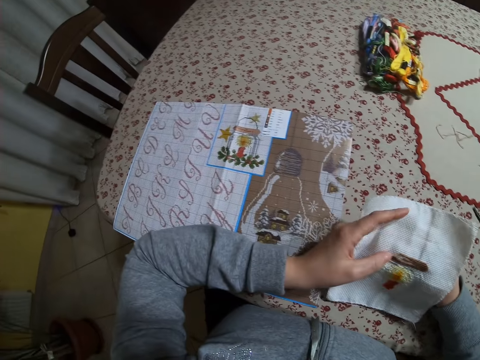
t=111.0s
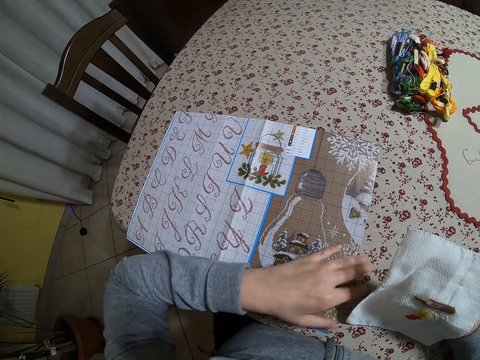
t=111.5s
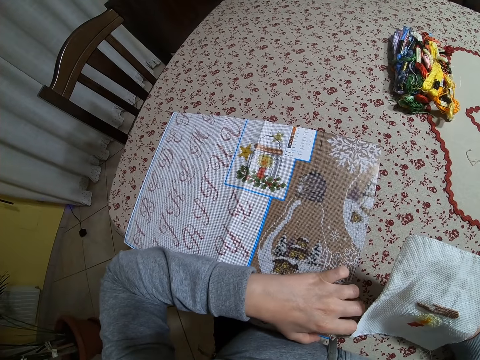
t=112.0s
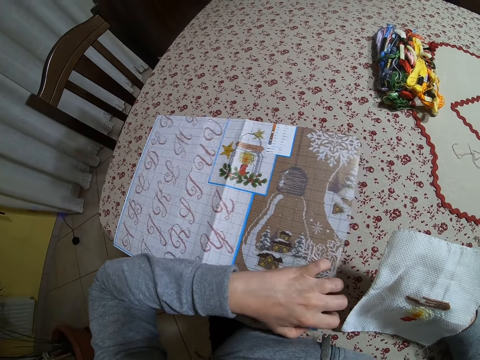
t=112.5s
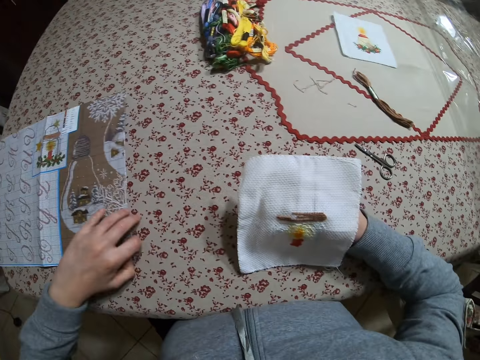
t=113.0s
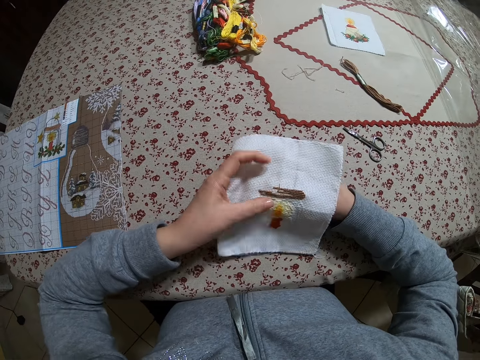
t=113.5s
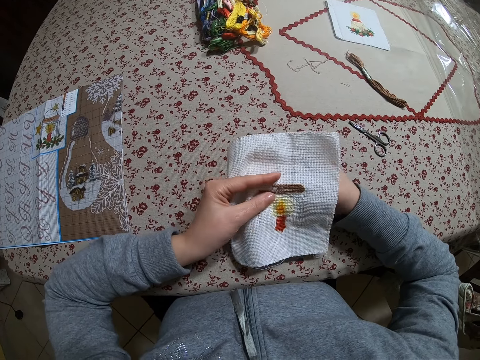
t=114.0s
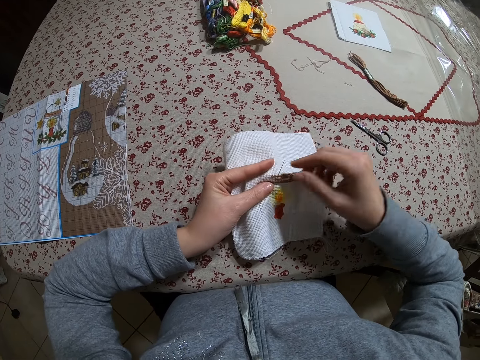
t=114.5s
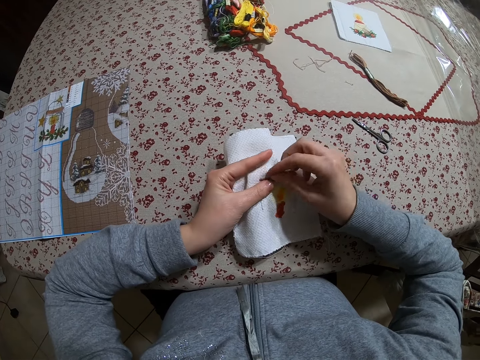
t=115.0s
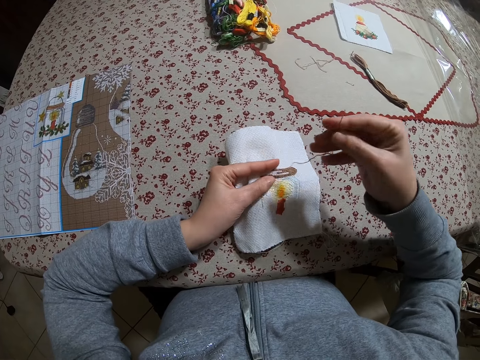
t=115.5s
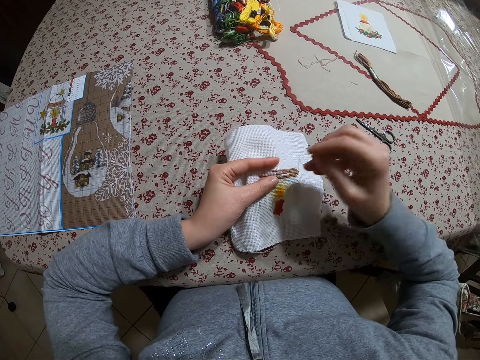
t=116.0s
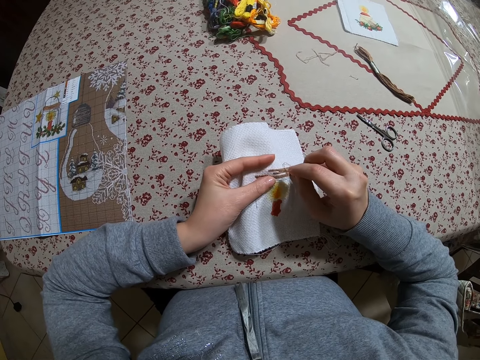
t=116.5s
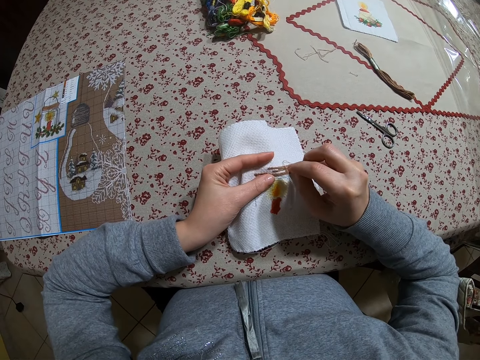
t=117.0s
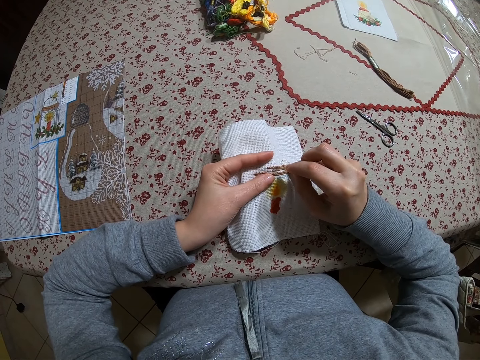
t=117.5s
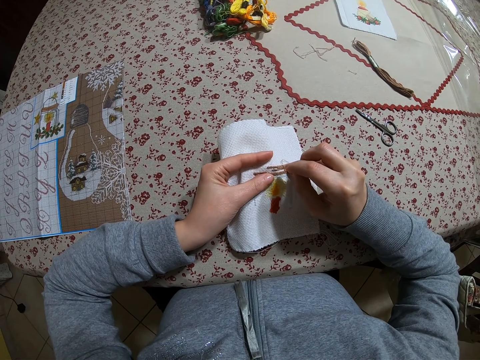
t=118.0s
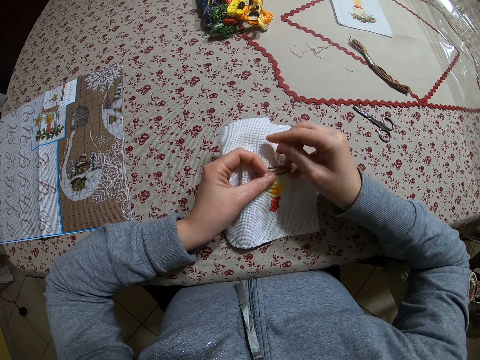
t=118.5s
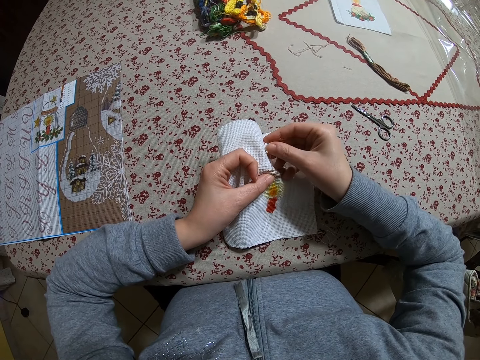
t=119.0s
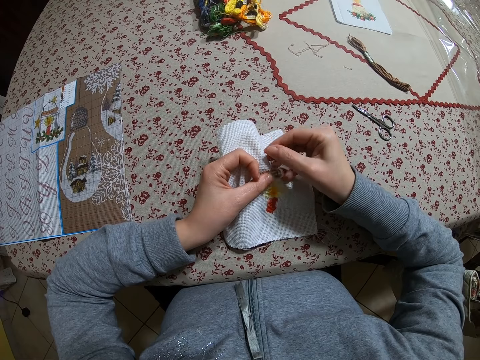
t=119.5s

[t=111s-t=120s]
The camera wearer pushes the paper bag with her left hand. She holds the napkin with her left hand. She moves the mat on the table. She sews the napkin with the thread and the needle in her right hand.
